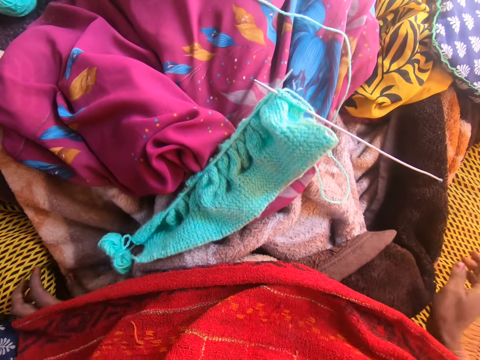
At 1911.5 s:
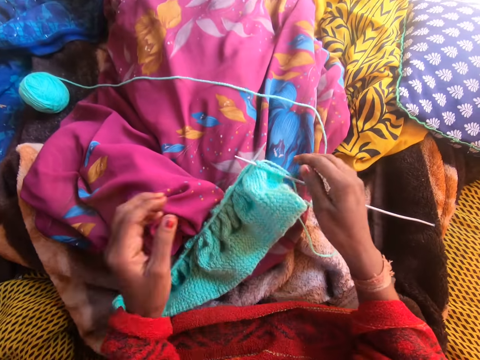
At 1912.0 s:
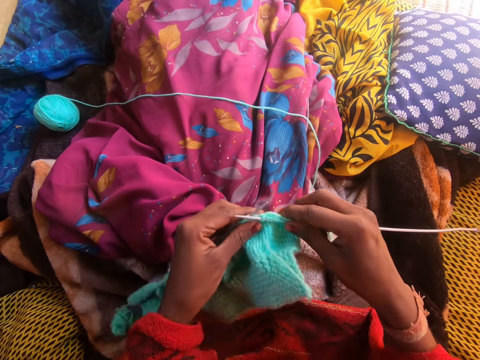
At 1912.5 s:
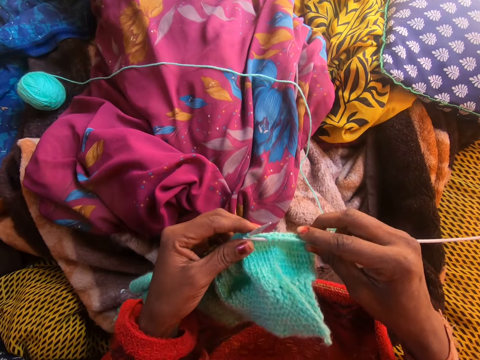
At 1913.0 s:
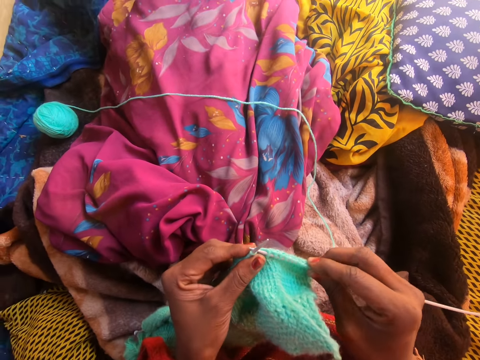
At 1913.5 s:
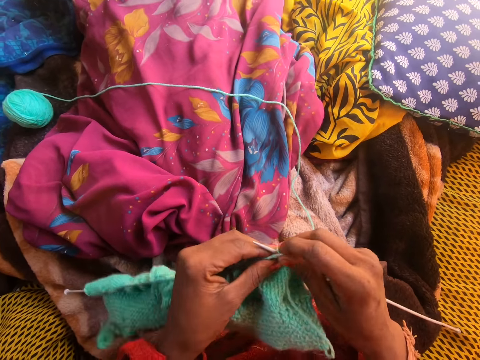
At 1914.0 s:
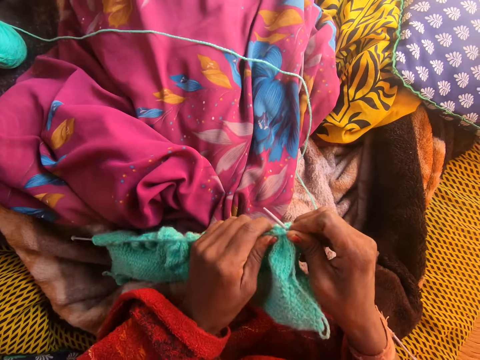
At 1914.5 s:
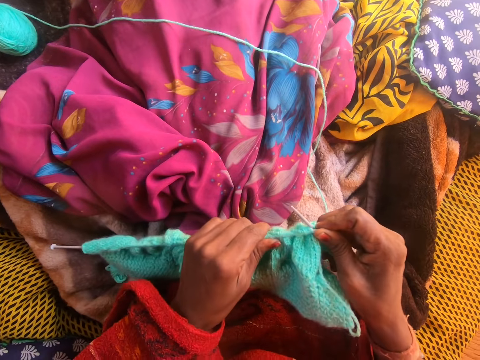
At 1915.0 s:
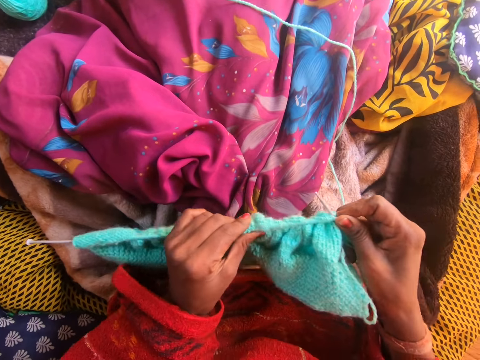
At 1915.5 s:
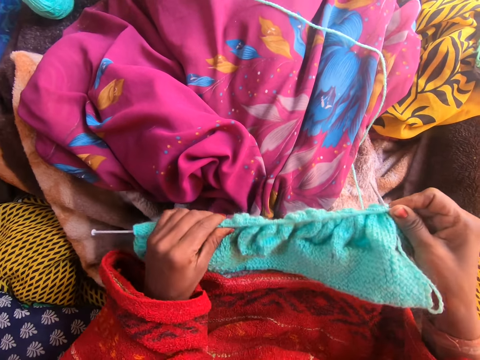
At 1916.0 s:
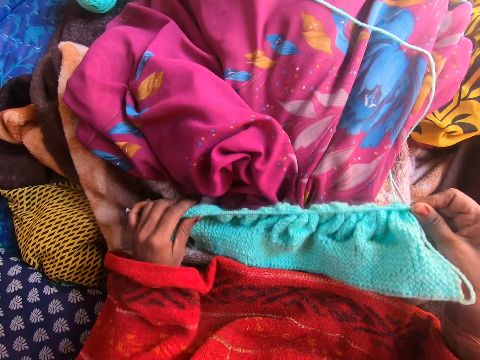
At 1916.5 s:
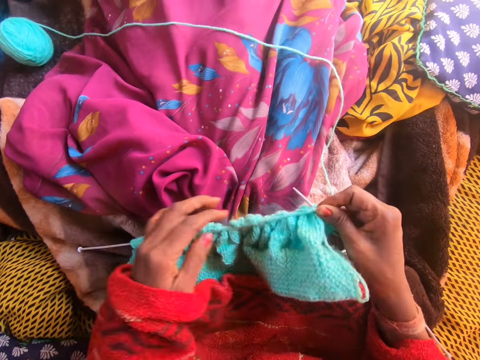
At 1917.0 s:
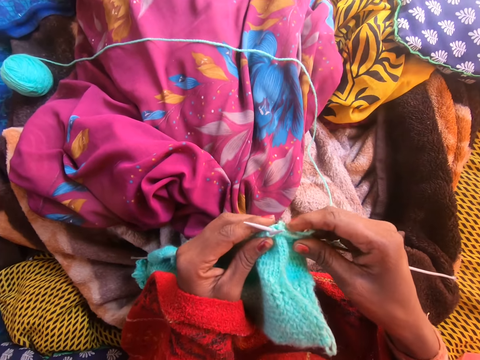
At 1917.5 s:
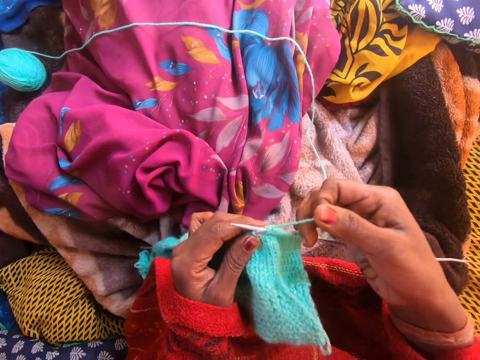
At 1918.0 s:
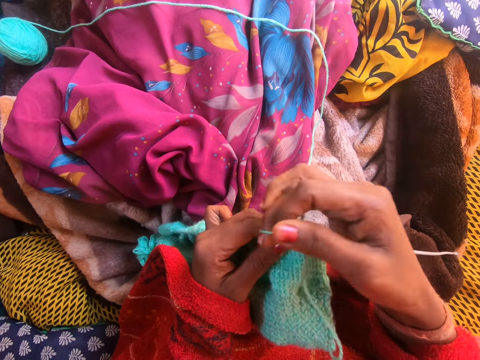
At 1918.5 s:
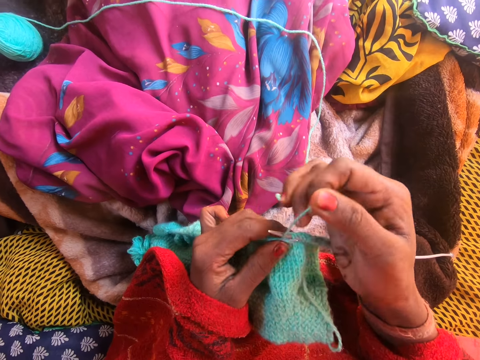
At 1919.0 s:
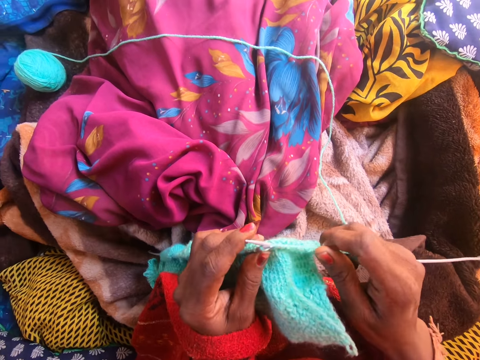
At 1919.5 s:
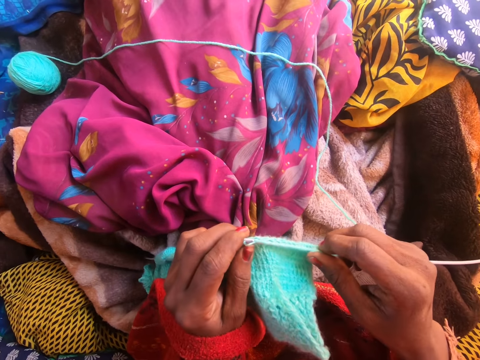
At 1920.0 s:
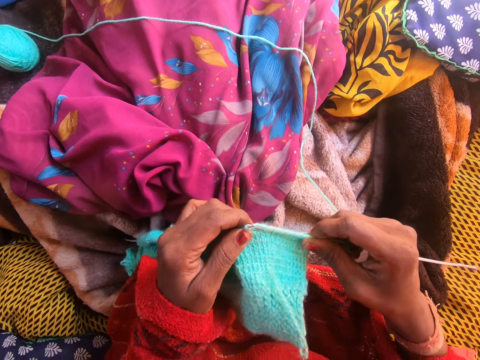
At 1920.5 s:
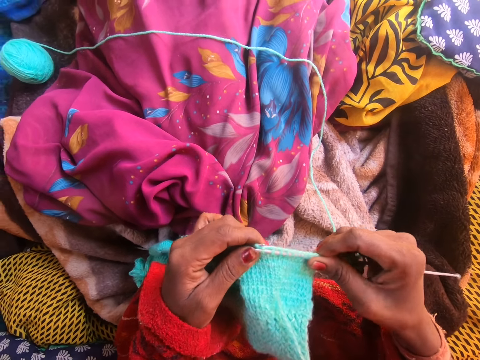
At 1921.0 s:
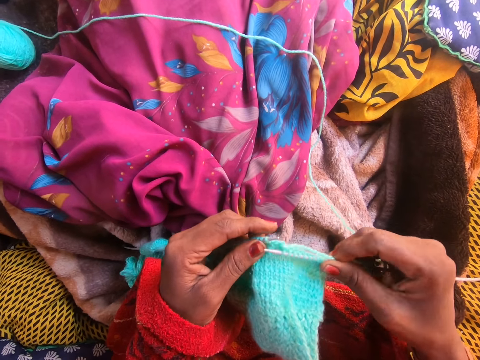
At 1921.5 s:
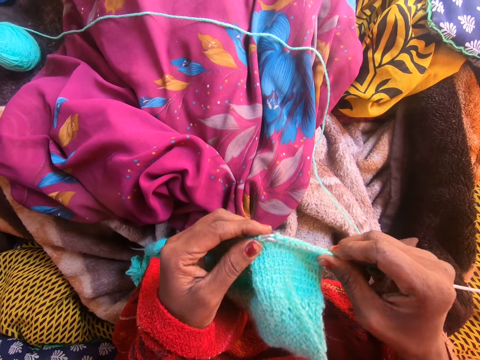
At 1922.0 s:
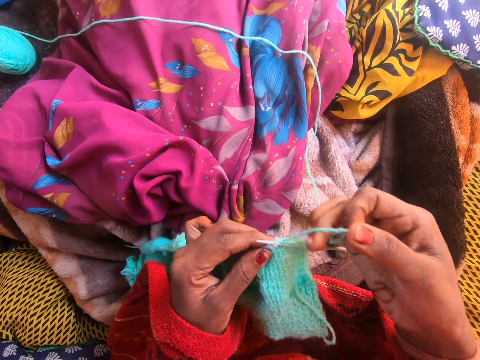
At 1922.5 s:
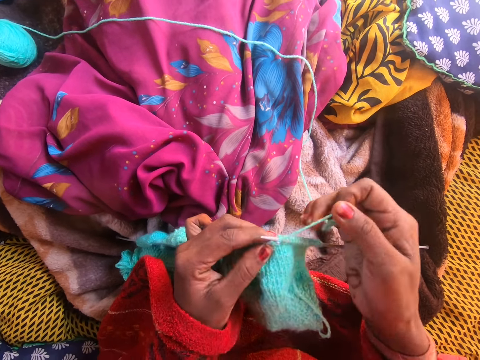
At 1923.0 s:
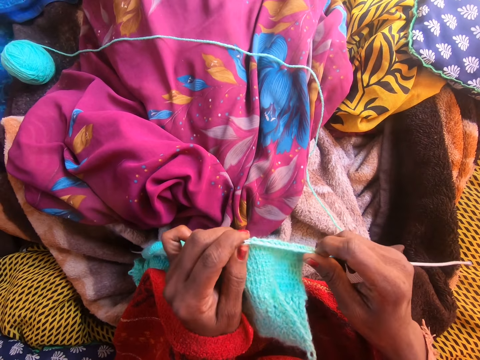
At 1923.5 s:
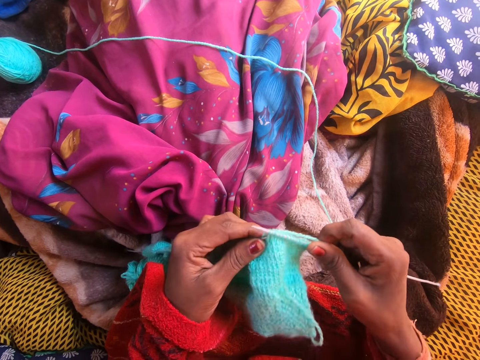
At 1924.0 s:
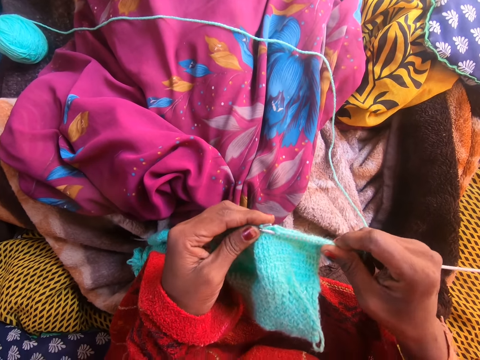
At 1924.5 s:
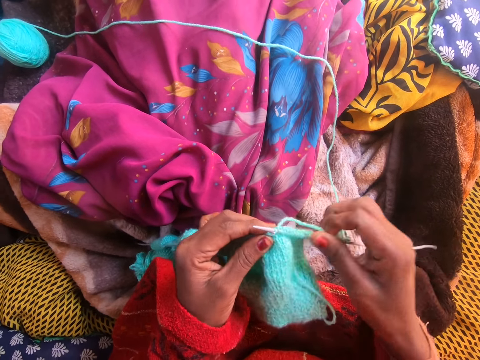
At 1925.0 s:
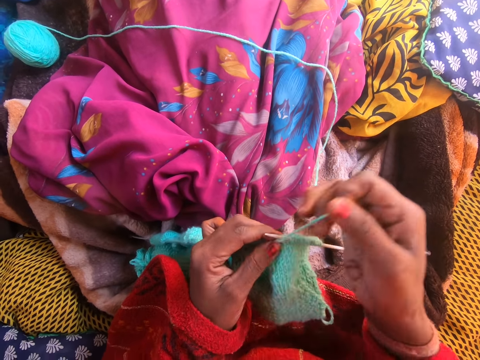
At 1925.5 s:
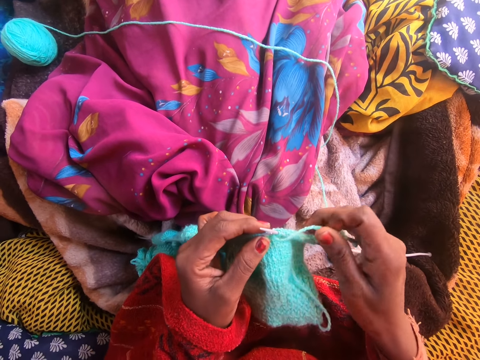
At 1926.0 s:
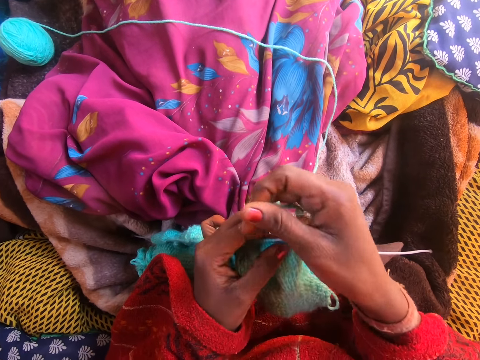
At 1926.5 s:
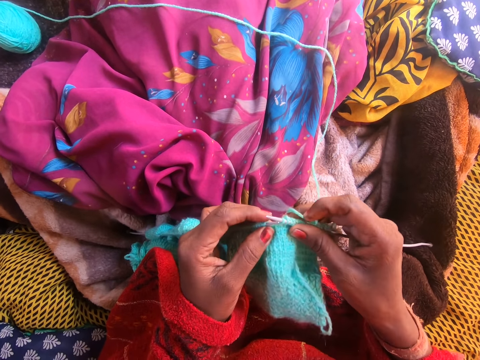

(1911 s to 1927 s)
The camera wearer picks up the knitting yarn or garment and the needles with both hands. They push the garment on the knitting needle. They knit the yarn with both hands. They move the knitting yarn over the knitting needle. They move the knitting yarn over the knitting needle. They knit the garment with the knitting needle. They move the knitting yarn over the knitting needle.

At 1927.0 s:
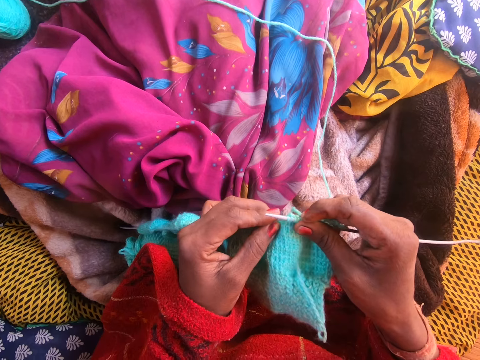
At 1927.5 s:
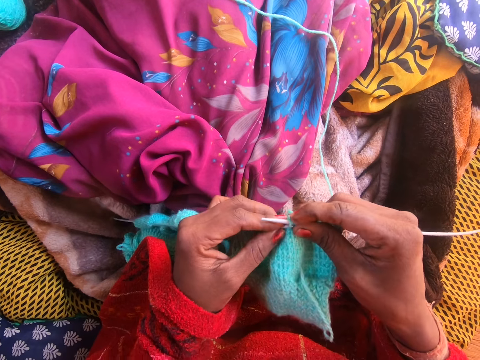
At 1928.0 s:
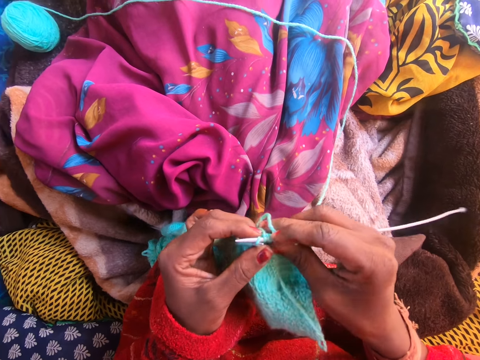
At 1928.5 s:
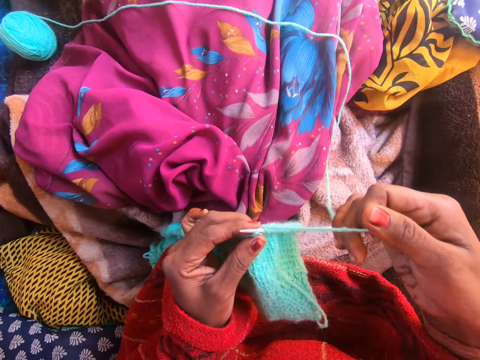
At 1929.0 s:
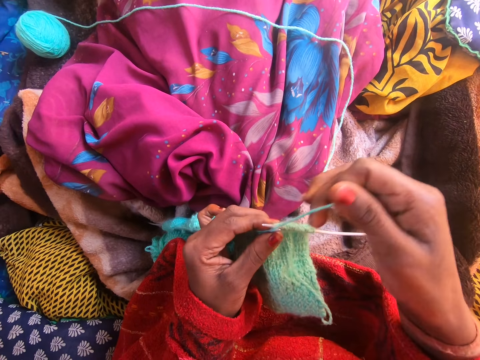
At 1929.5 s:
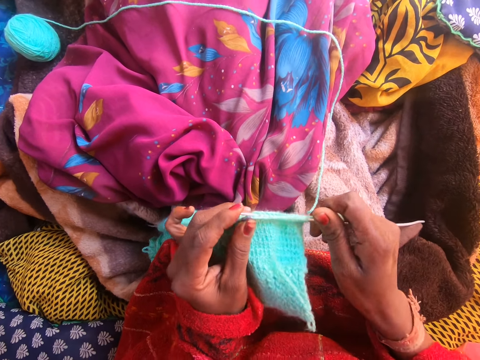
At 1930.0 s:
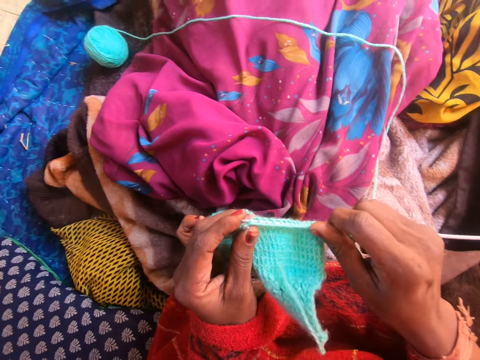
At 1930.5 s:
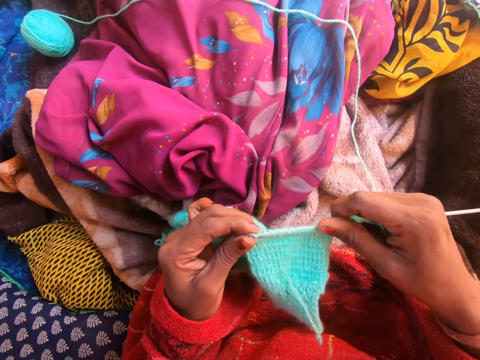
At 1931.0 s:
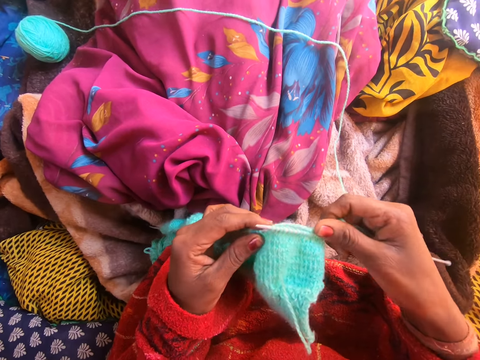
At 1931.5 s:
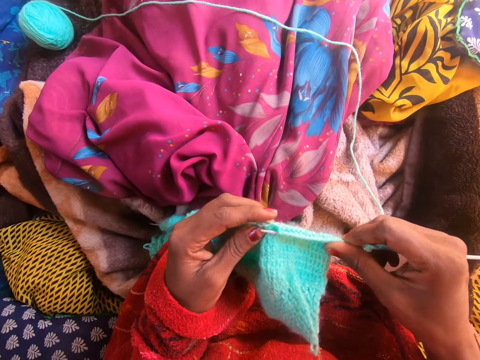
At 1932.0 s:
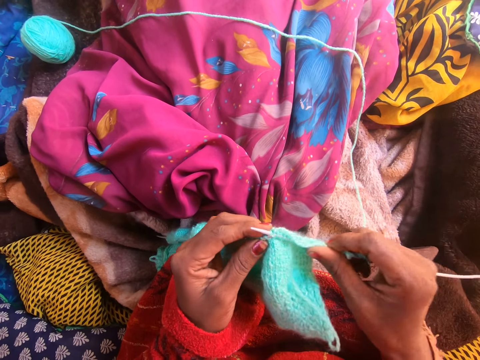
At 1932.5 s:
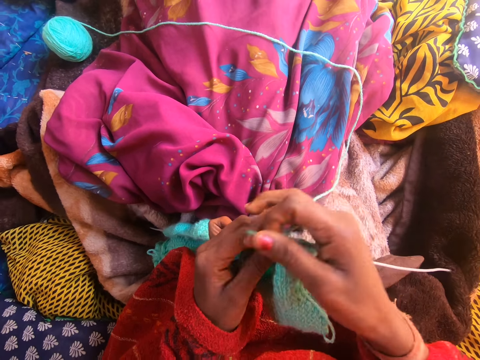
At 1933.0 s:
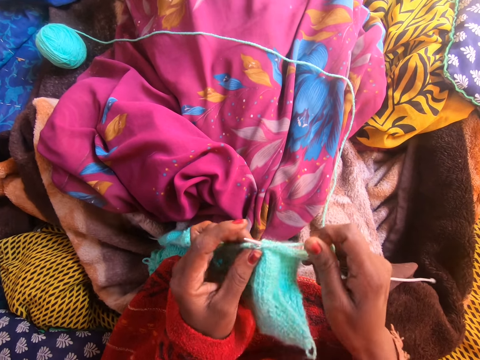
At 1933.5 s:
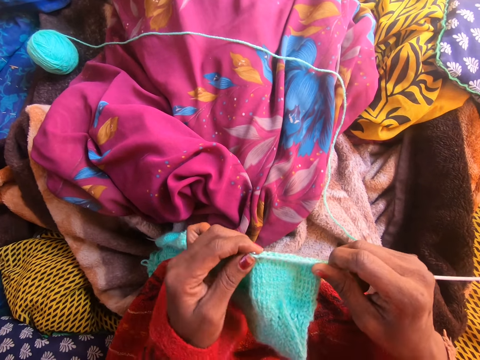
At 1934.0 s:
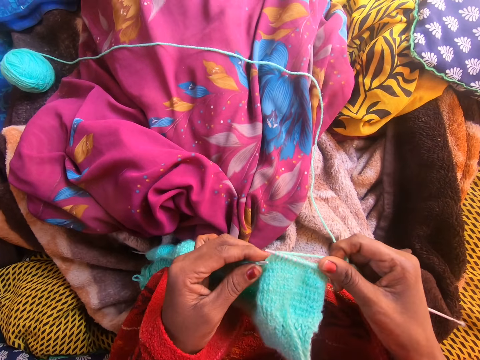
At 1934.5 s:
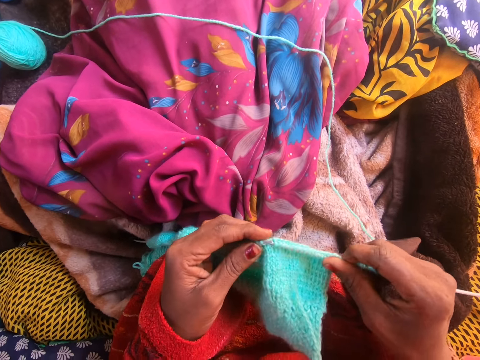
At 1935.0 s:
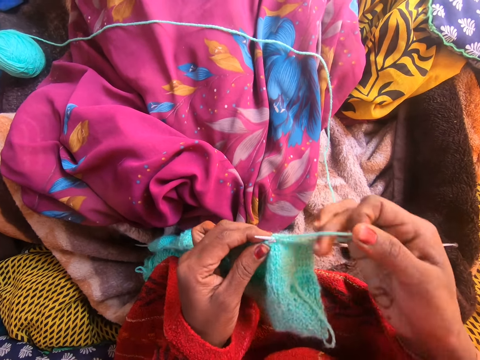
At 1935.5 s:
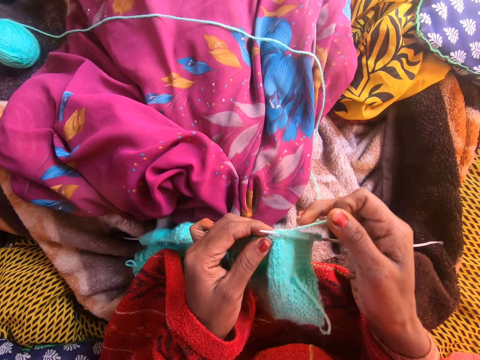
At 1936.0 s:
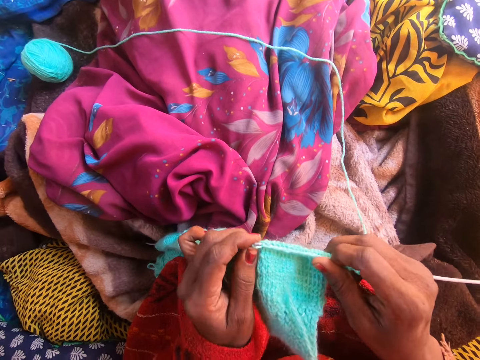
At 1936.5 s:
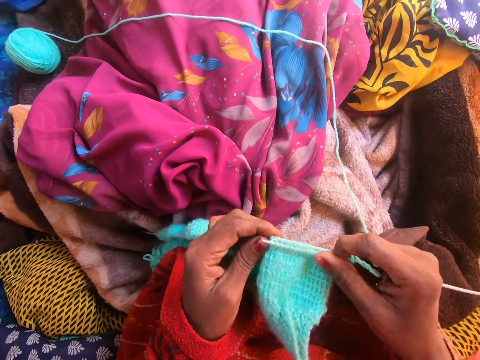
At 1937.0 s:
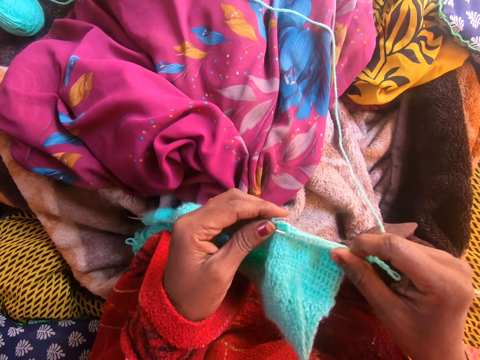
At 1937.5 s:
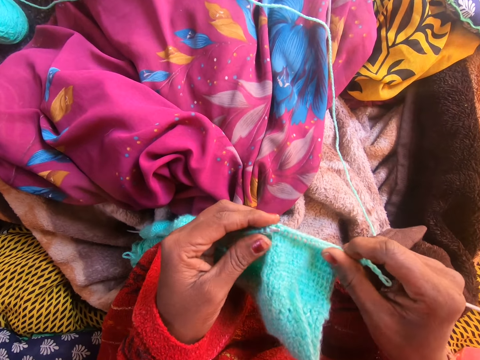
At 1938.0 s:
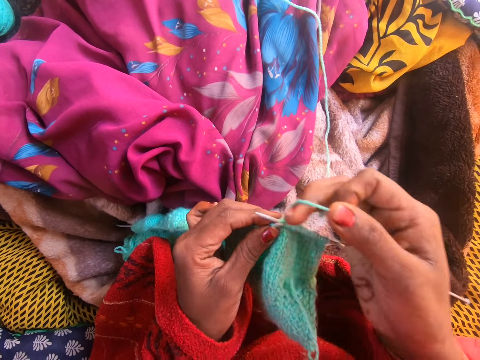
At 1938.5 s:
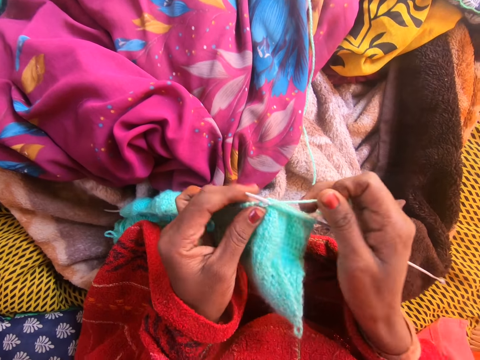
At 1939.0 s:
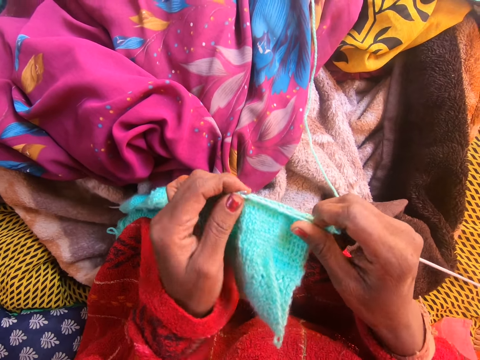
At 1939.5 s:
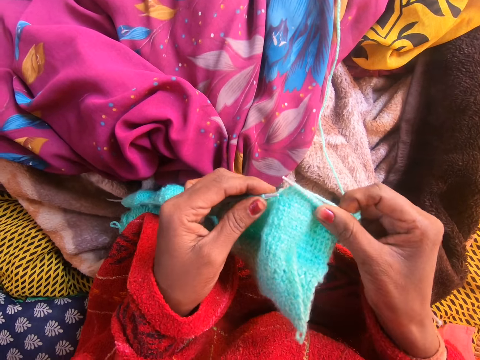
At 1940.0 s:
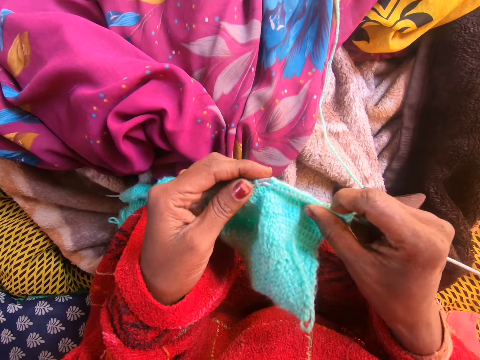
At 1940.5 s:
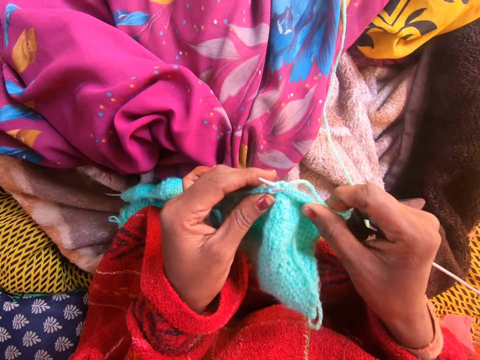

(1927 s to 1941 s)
The camera wearer knits a garment with a knitting needle. They move the knitting yarn over the knitting needle. They knit the garment with the knitting needle. They move the knitting yarn over the knitting needle. They knit the garment with the knitting needle. They move the knitting yarn over the knitting needle. They knit the garment with the knitting needle. They move the knitting yarn over the knitting needle. They knit the garment with the knitting needle.
